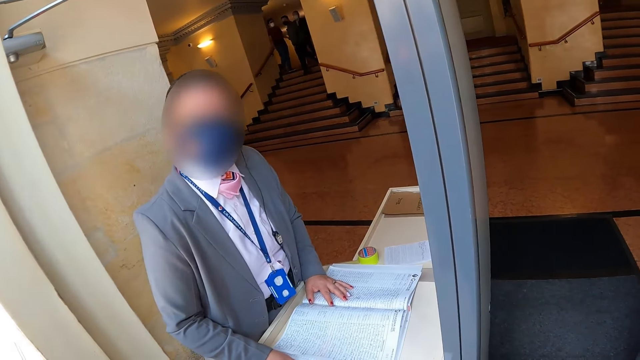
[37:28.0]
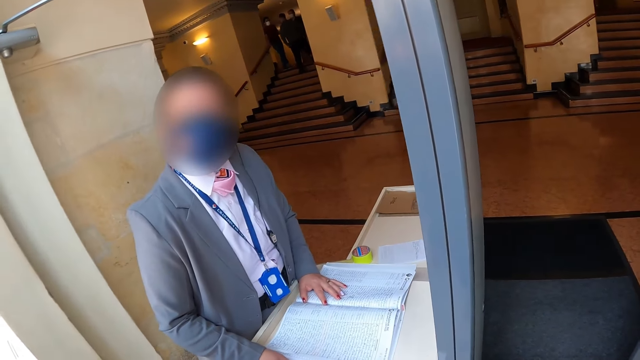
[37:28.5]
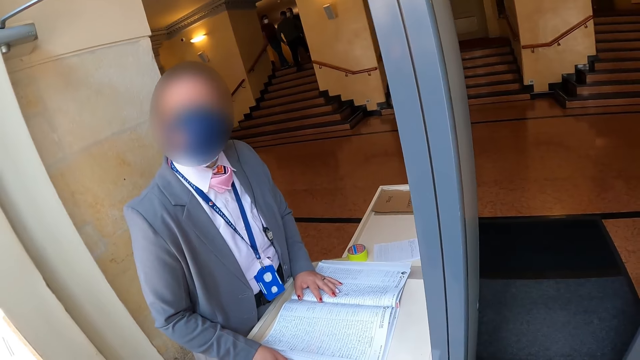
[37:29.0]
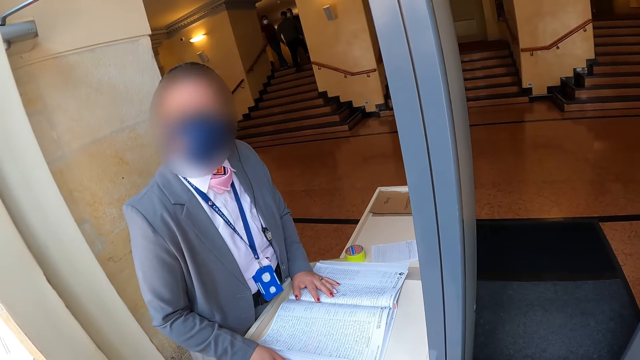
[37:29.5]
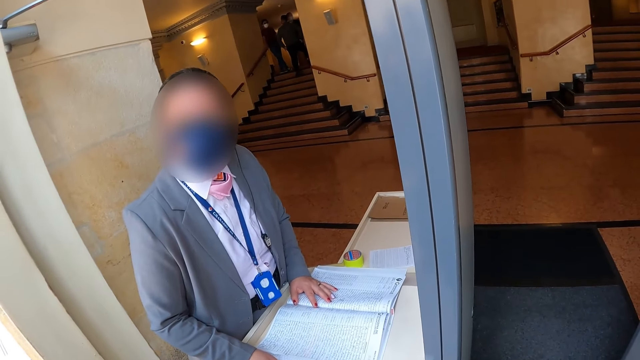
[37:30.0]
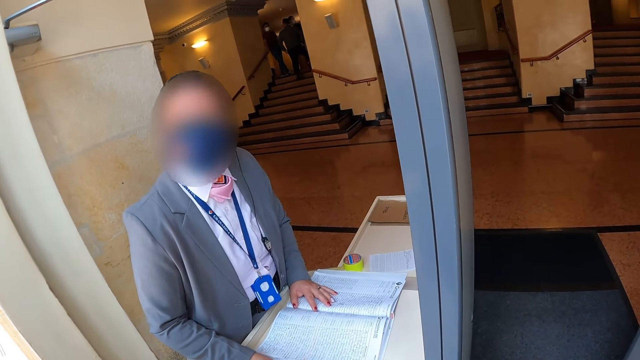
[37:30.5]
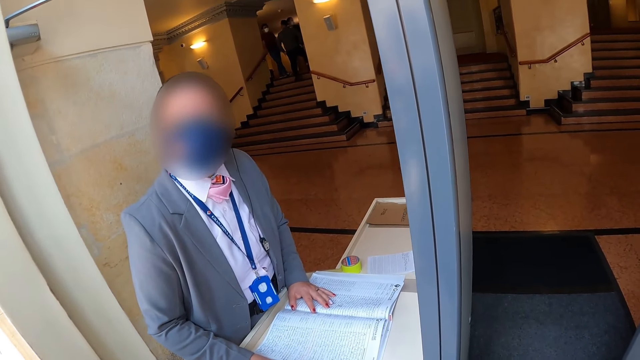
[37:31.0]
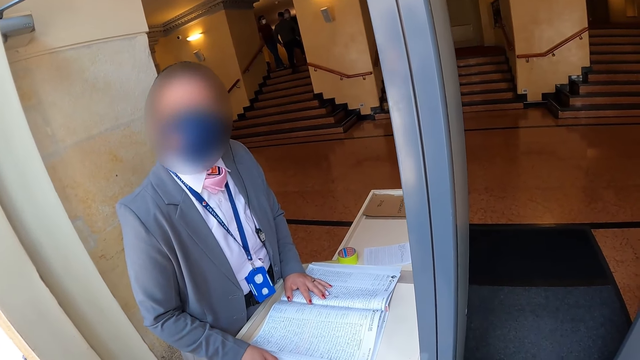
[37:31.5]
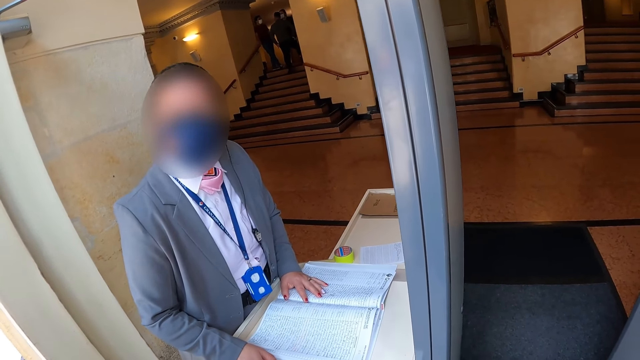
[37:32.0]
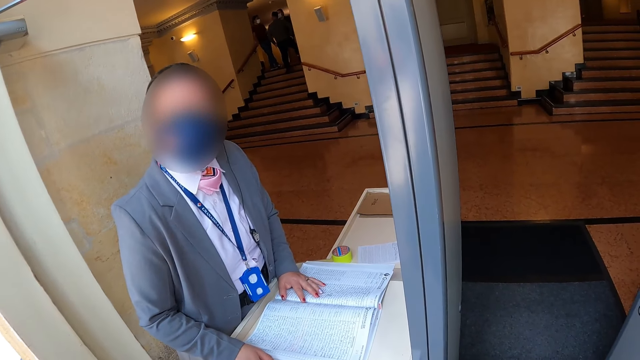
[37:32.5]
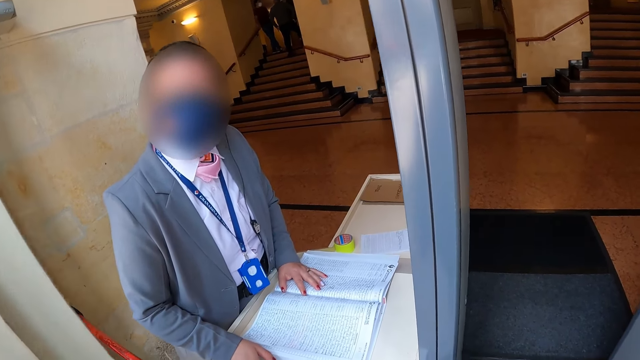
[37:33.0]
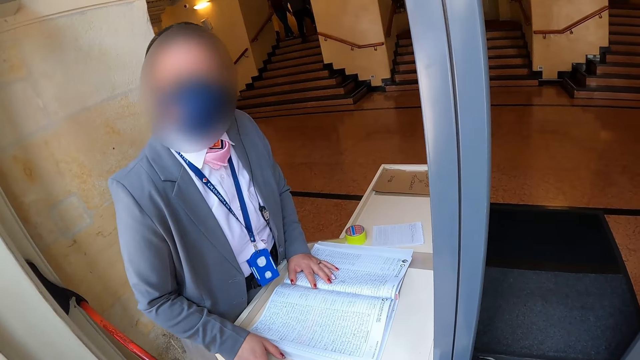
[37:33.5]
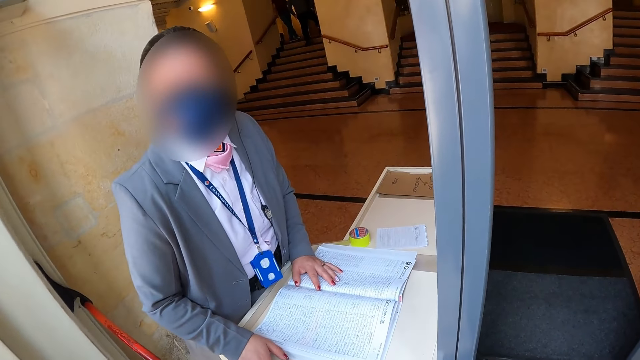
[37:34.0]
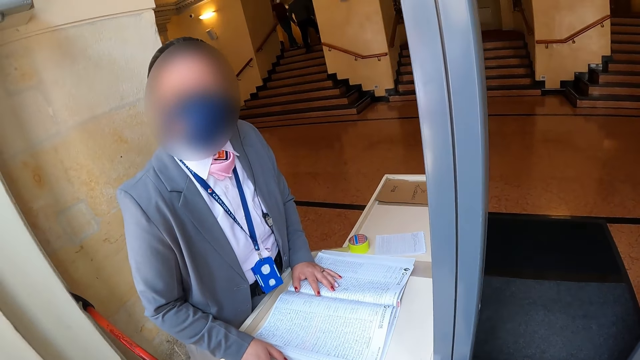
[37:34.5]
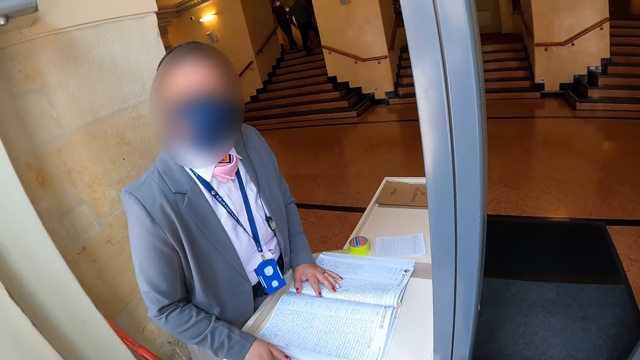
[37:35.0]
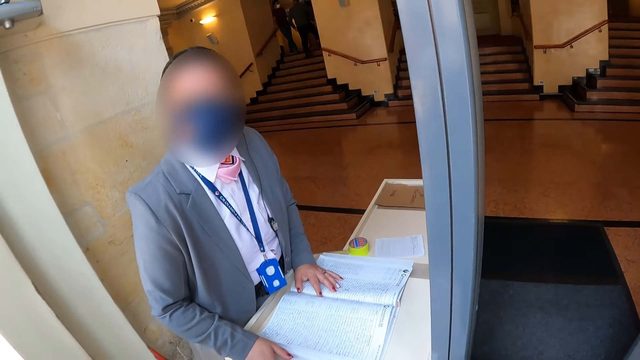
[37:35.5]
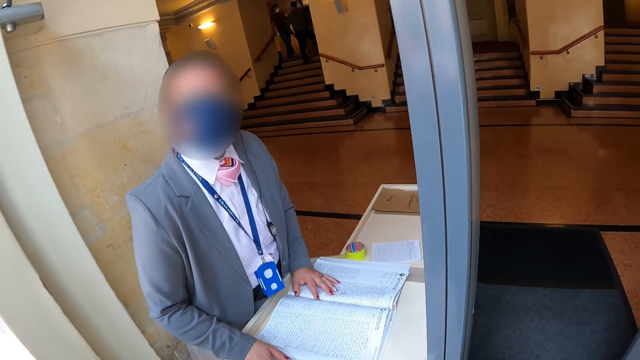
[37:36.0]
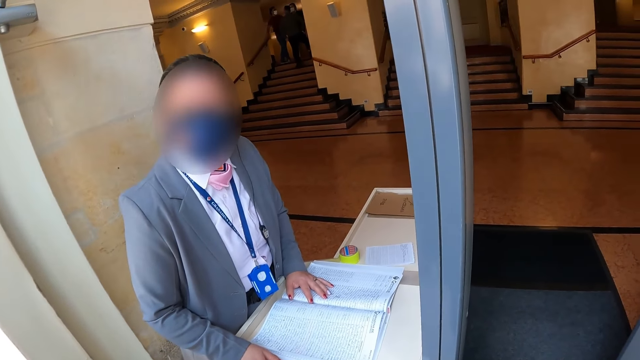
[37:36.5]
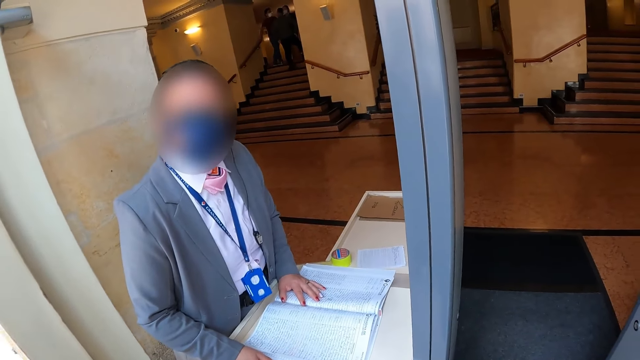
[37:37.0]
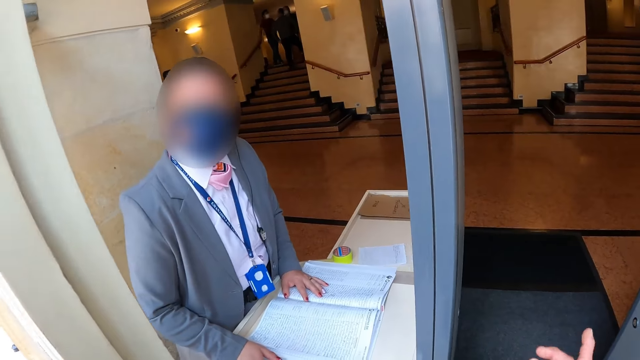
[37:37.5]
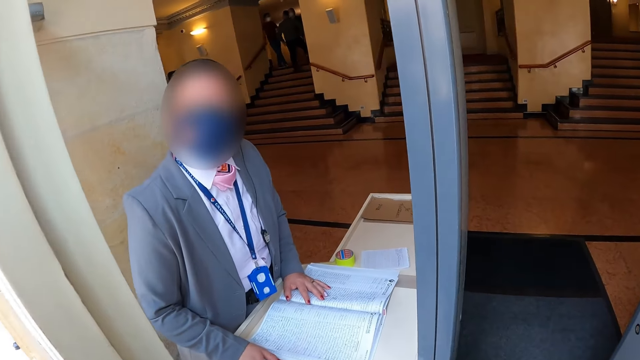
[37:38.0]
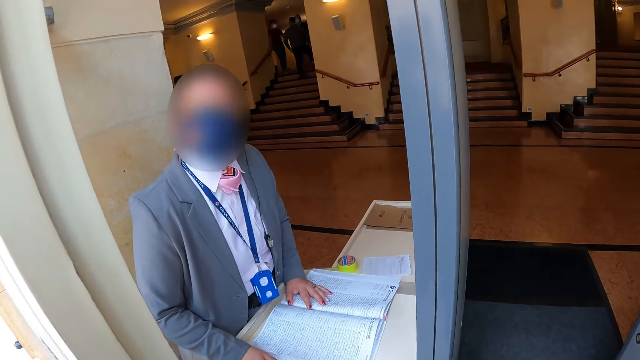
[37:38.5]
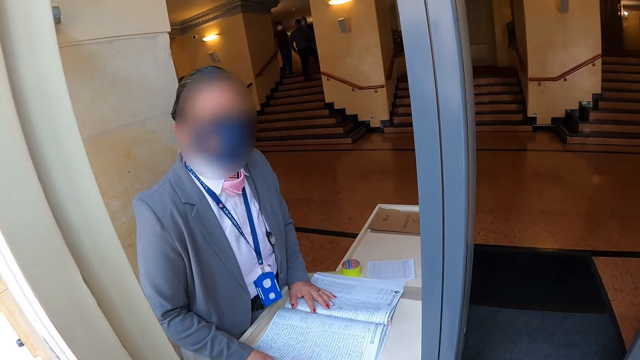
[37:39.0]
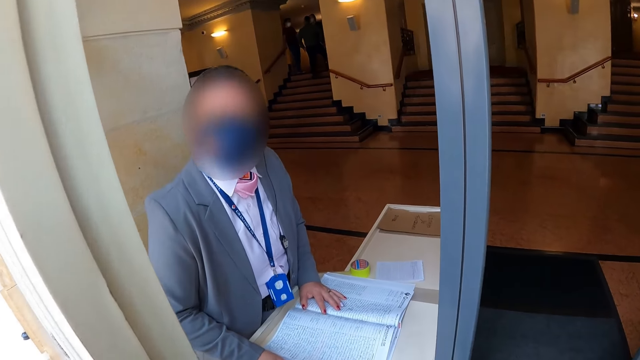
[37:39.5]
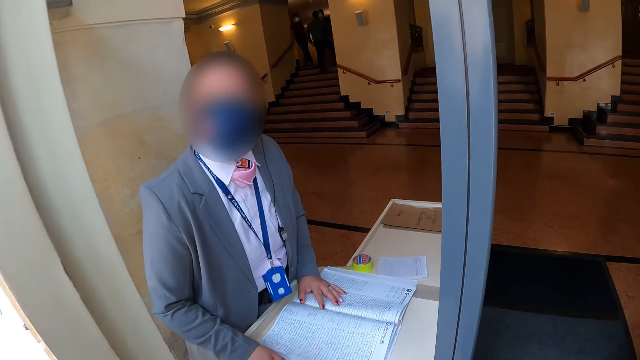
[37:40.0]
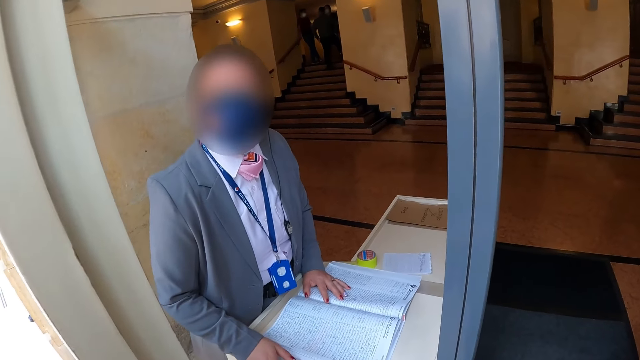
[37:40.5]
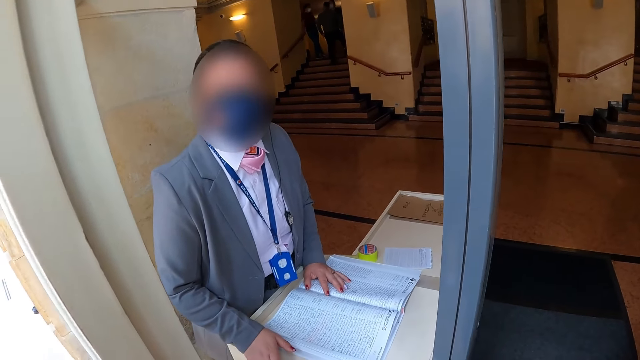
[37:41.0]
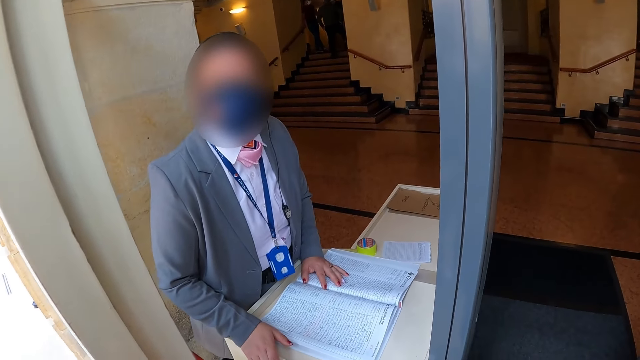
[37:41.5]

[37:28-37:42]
A man nods his head. The camera wearer gestures with his hand.

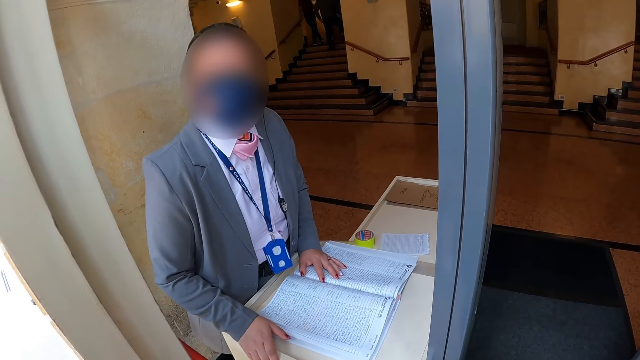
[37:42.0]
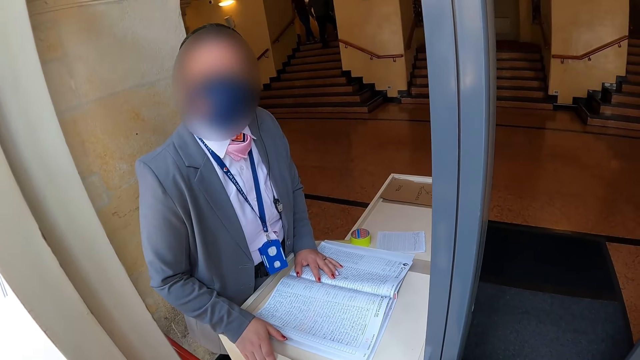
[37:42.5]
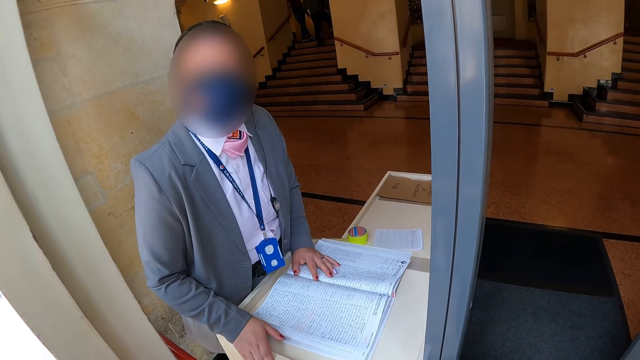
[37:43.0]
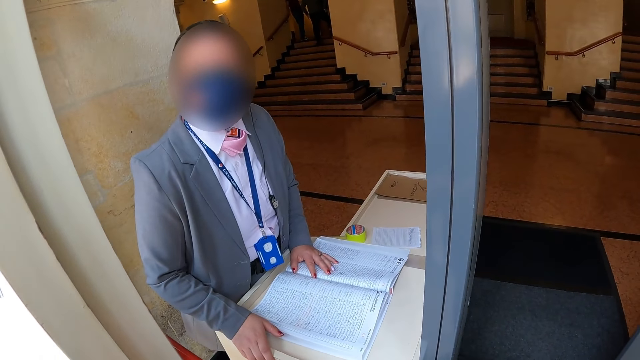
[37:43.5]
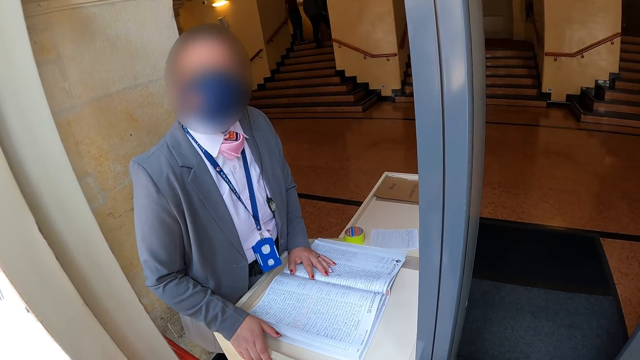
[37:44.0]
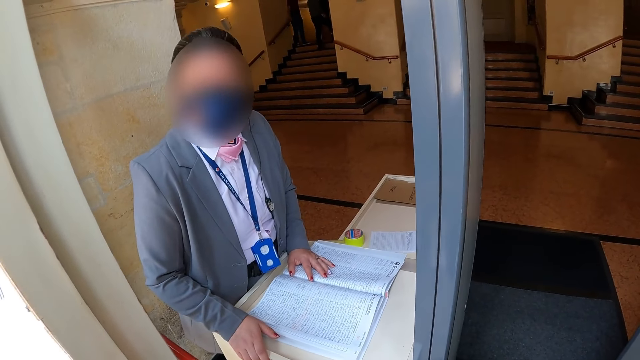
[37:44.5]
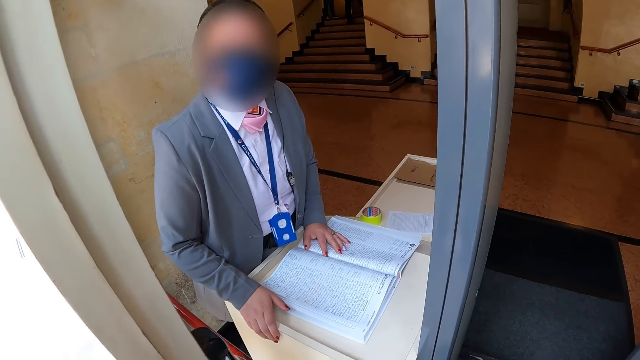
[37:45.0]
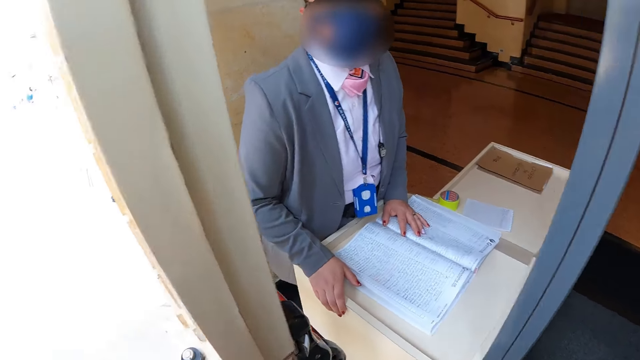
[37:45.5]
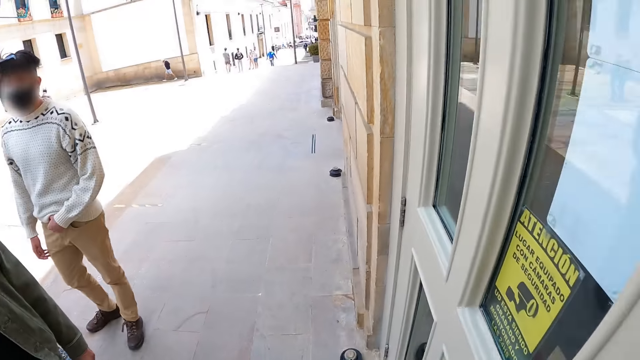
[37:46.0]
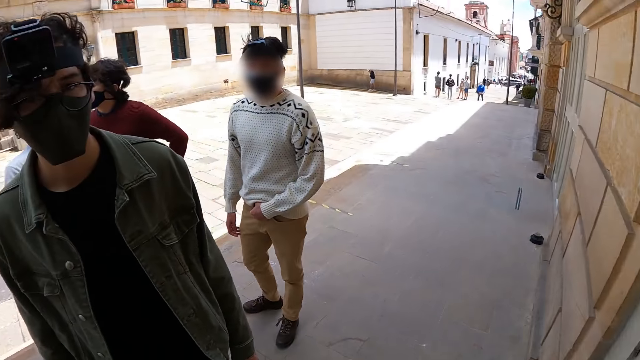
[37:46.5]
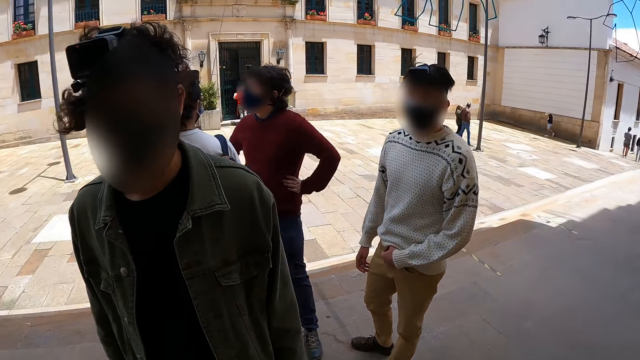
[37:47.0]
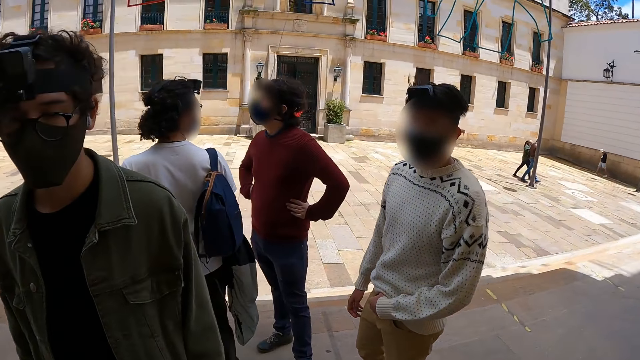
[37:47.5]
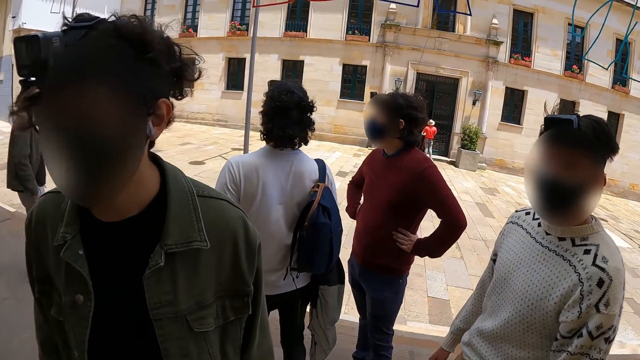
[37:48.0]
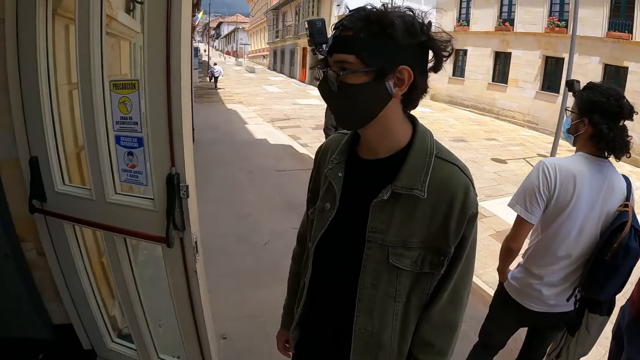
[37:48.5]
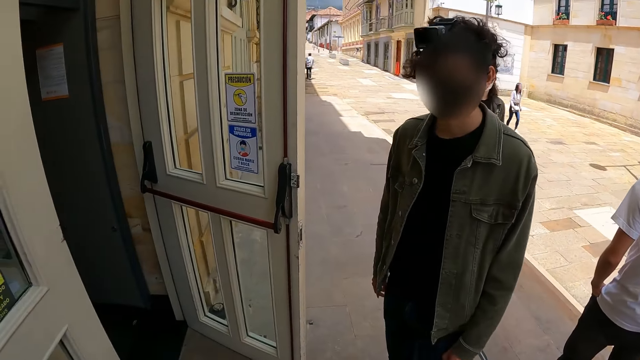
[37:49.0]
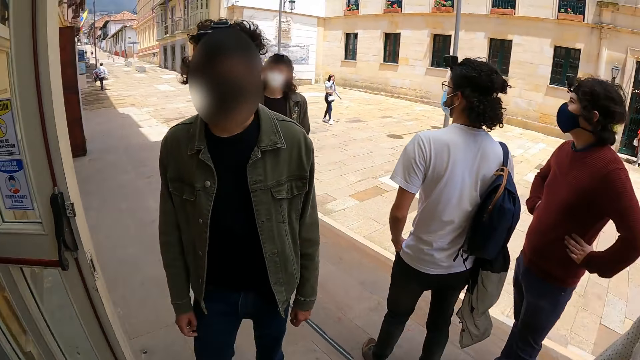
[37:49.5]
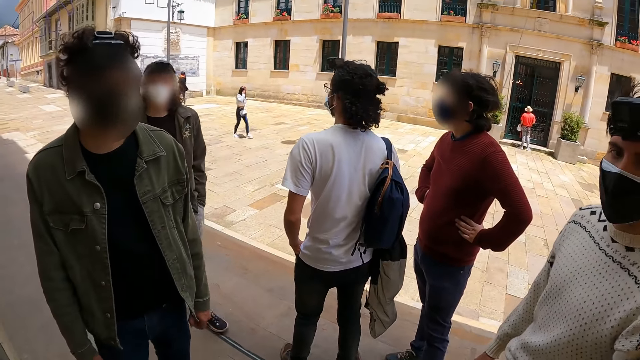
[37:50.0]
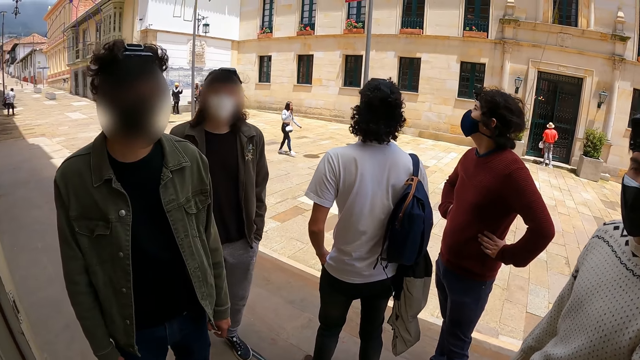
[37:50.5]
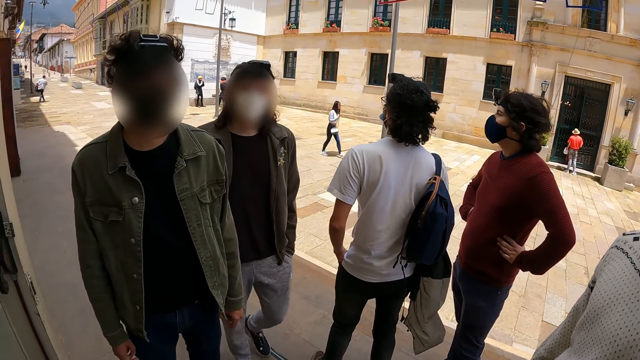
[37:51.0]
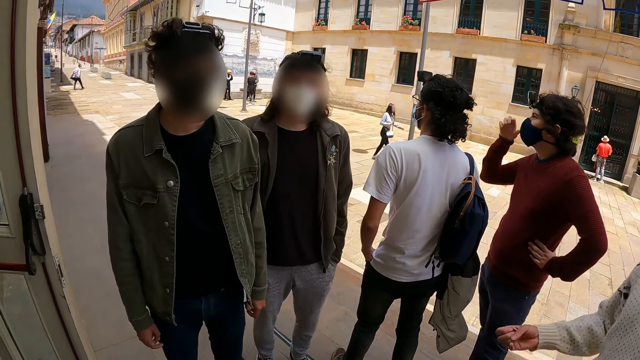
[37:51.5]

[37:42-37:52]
The camera wearer turns to the other side. They look at a man. They look at another man. They look at the buildings.
